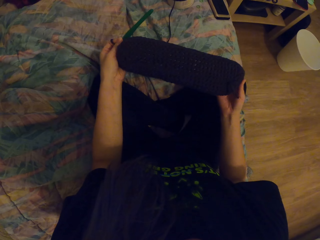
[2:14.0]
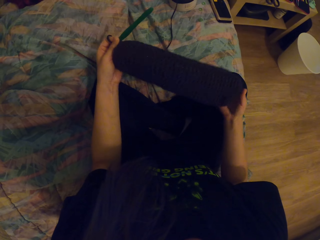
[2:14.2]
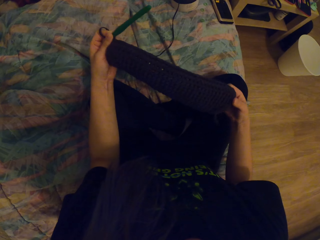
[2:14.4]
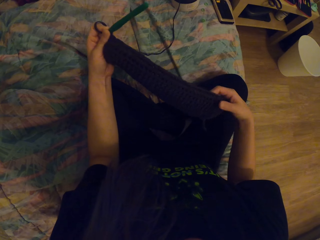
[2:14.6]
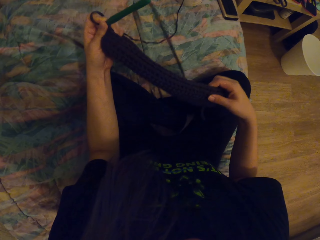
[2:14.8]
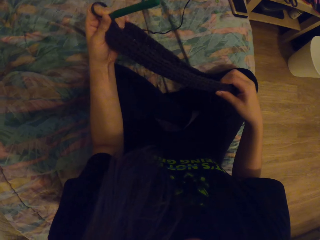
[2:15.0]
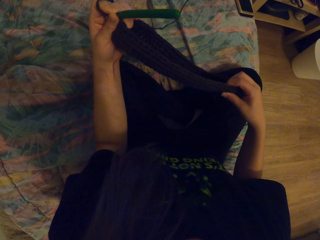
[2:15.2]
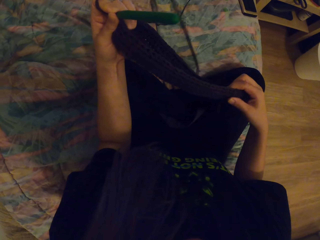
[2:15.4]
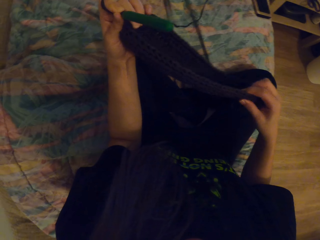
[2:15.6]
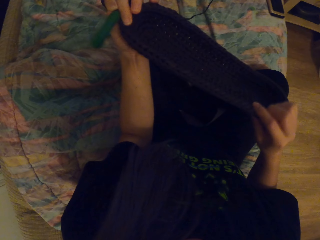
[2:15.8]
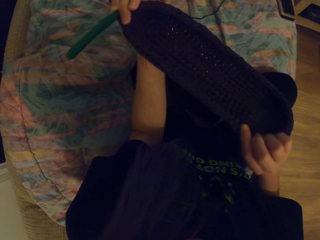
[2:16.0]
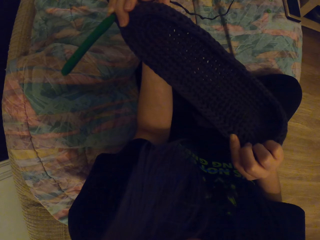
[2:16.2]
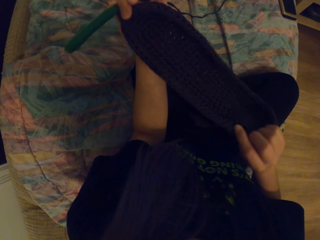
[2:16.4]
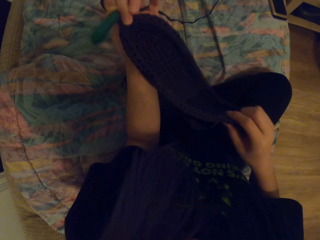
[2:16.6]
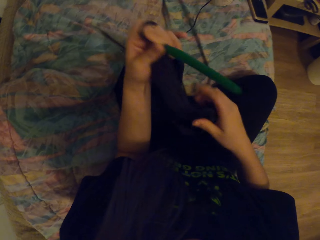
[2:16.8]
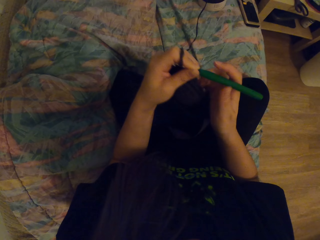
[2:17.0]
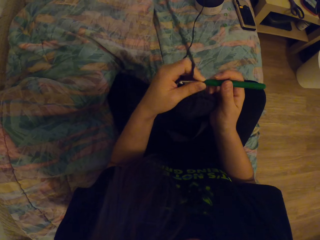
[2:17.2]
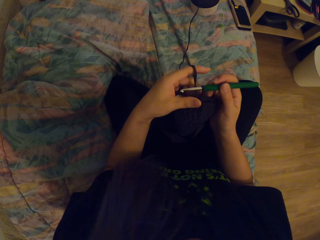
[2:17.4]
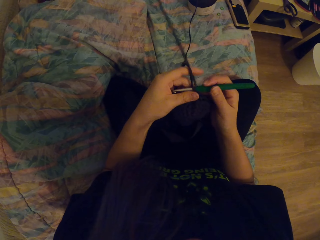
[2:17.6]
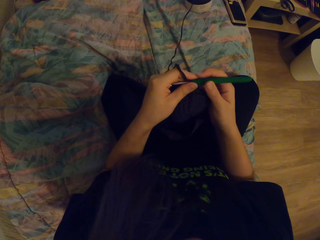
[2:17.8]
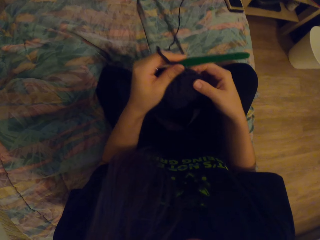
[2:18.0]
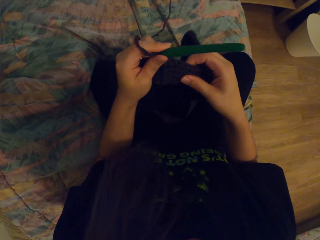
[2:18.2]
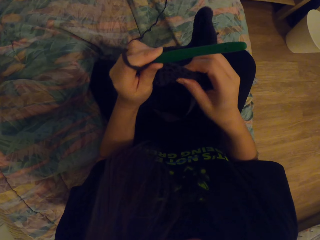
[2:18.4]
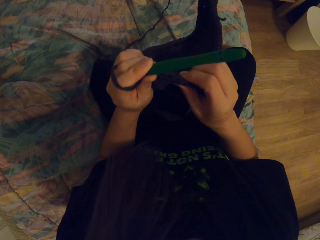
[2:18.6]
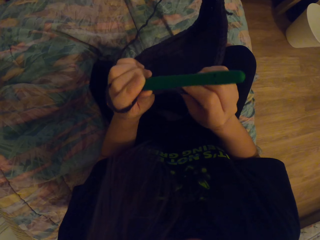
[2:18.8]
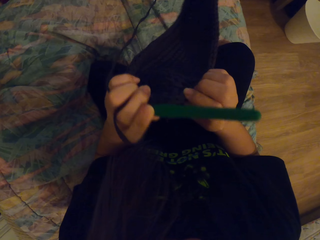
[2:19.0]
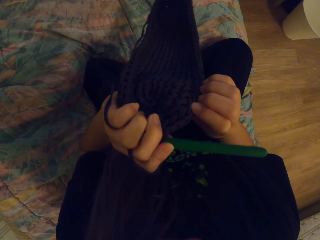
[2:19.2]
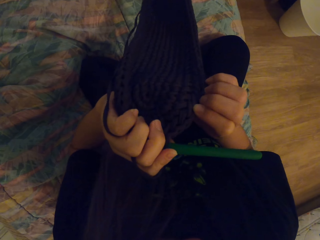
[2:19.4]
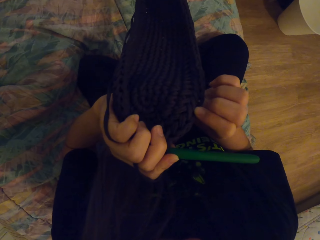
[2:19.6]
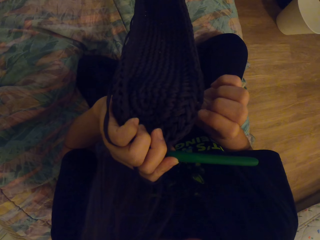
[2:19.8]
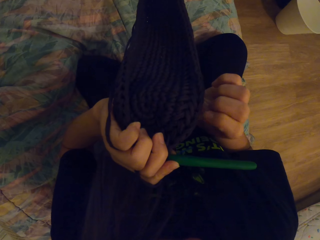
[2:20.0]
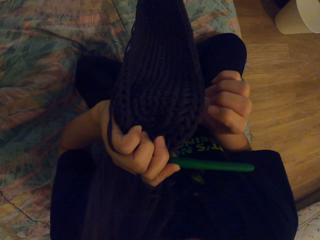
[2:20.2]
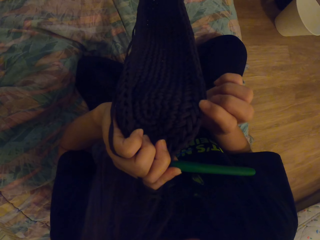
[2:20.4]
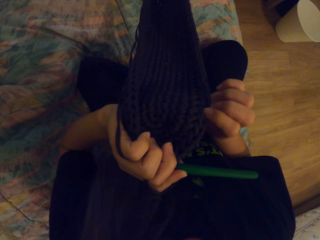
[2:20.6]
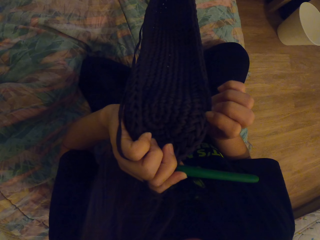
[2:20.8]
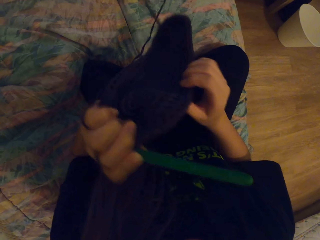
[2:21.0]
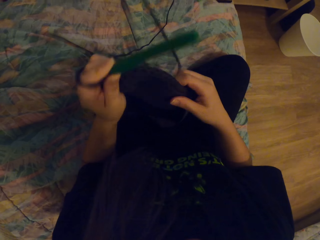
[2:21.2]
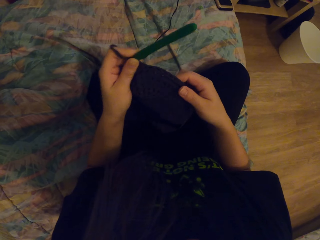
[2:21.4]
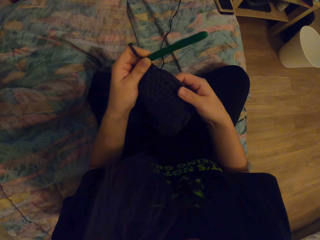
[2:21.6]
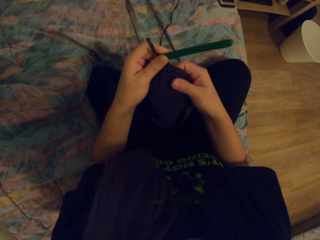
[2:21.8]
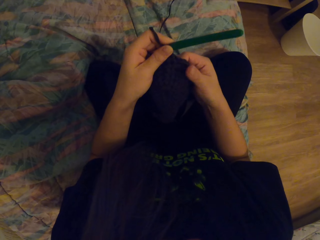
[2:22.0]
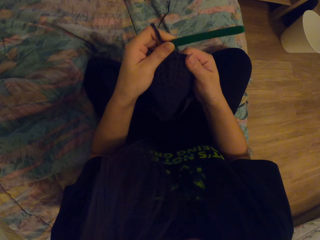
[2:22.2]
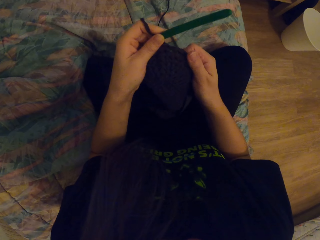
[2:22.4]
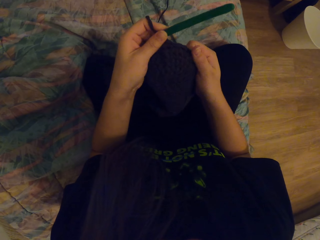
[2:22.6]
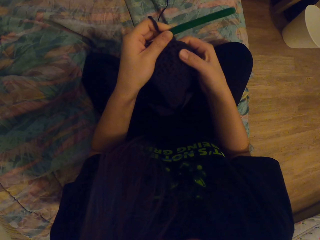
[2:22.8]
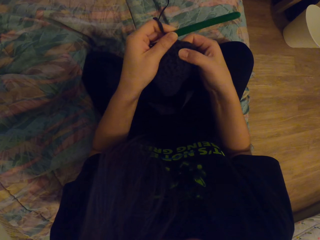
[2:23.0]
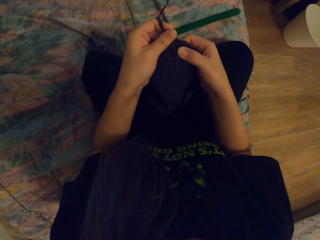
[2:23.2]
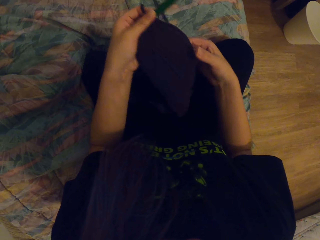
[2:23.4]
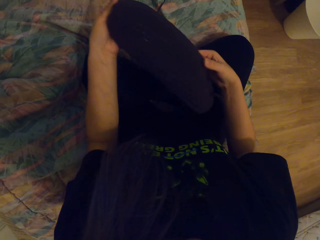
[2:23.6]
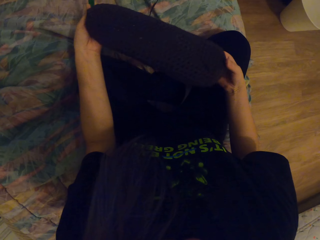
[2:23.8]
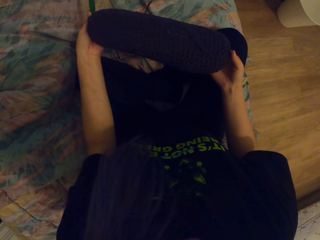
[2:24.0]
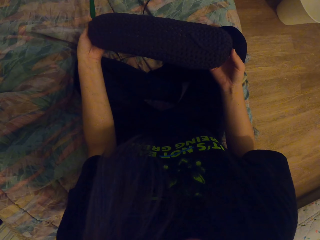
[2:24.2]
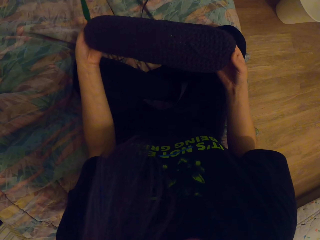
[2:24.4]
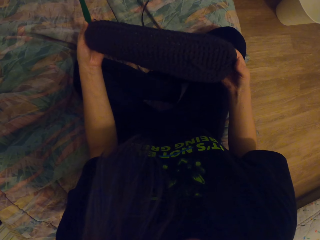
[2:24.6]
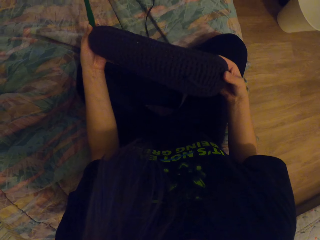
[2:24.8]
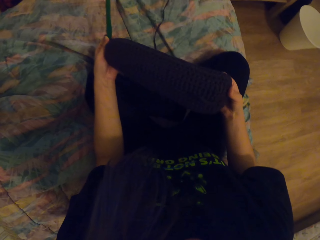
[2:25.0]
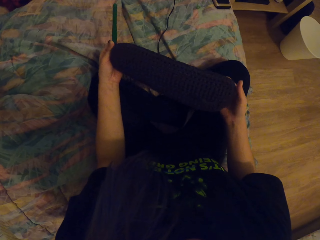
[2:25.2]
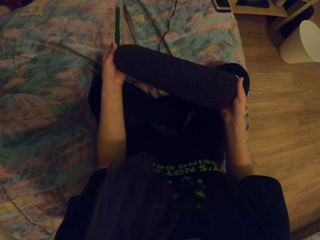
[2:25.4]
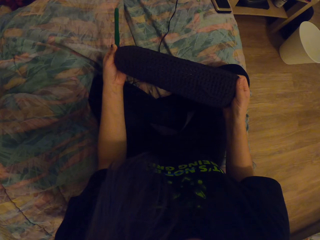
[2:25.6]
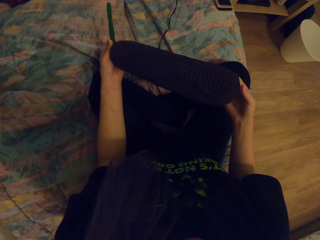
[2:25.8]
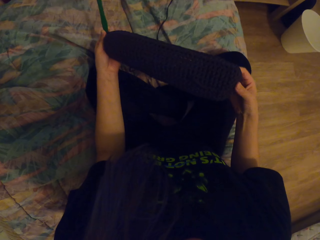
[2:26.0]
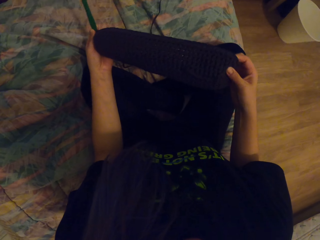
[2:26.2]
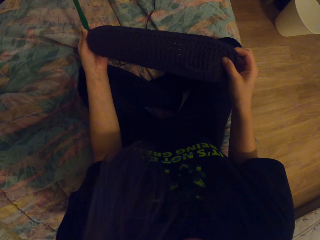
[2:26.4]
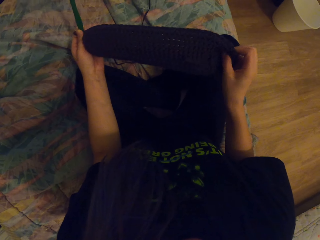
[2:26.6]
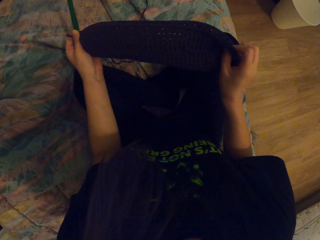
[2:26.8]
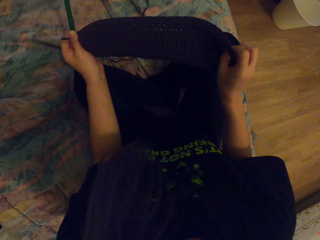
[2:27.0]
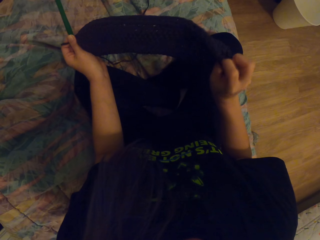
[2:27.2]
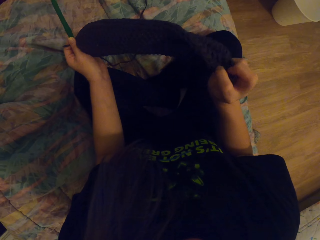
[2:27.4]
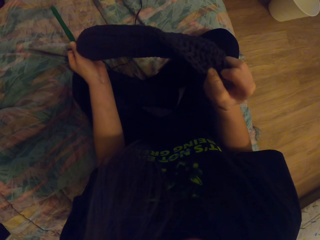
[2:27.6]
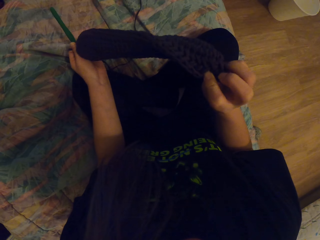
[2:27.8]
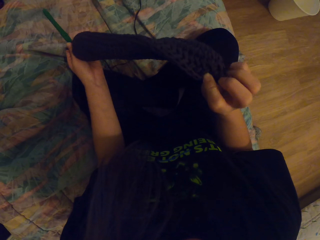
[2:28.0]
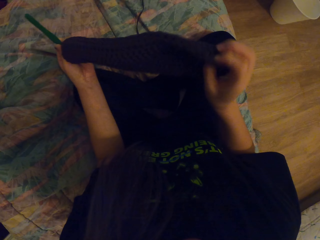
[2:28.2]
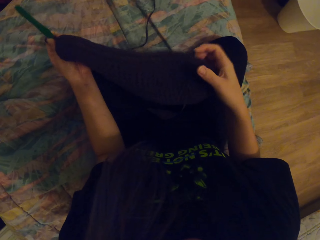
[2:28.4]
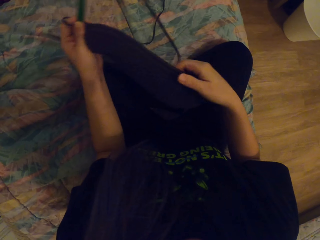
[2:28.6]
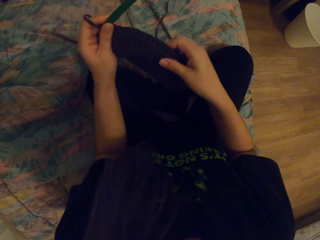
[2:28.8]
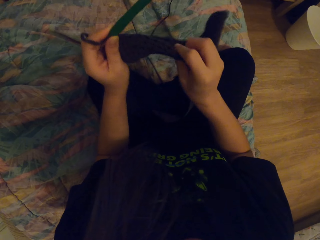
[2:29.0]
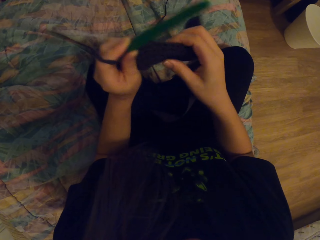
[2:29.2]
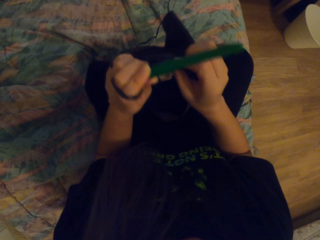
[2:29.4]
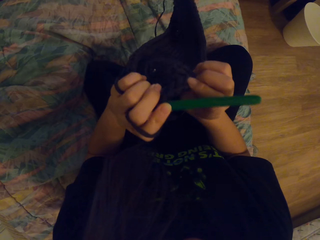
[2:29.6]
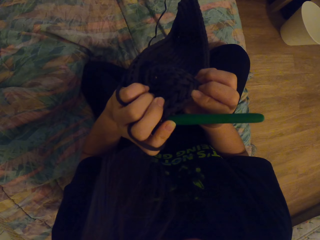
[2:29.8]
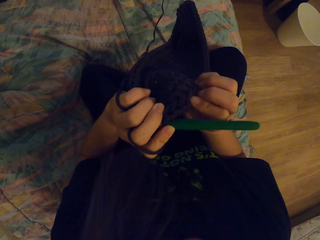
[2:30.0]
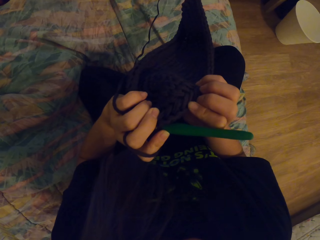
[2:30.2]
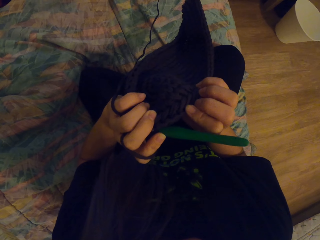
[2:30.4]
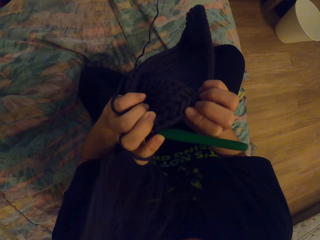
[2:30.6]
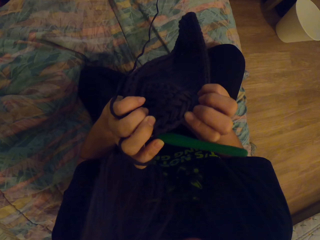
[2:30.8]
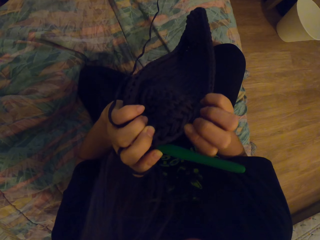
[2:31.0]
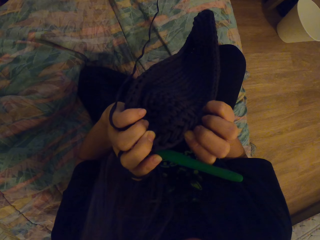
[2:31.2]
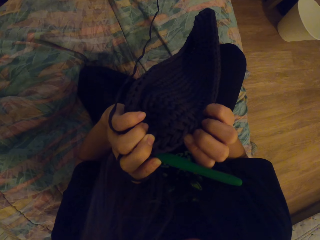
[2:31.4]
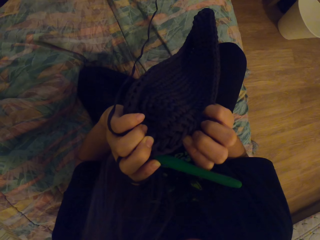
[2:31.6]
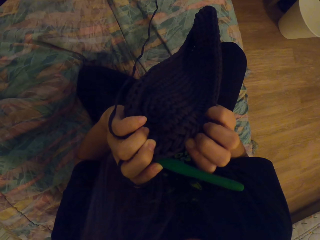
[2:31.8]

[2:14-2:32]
The camera wearer touches the crochet. They touch the fabric with the hand. They turn the fabric with the hand. They look at the fabric. They touch the fabric with the hand. They touch the fabric with the hand at the edge. They turn the fabric with the hand. They turn it again.

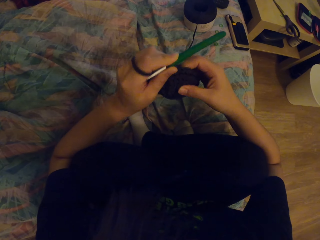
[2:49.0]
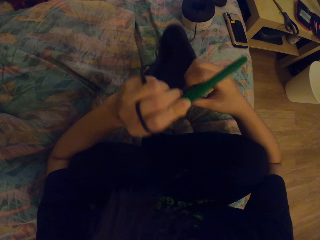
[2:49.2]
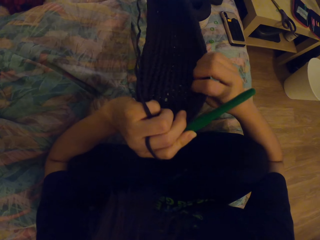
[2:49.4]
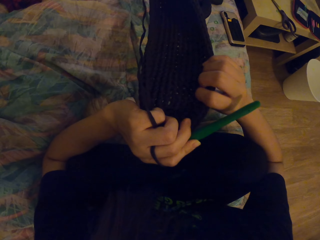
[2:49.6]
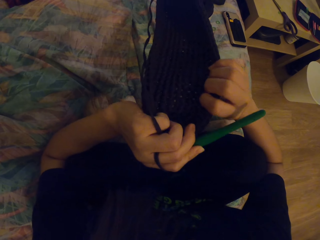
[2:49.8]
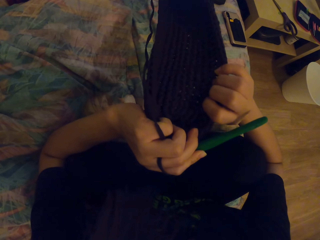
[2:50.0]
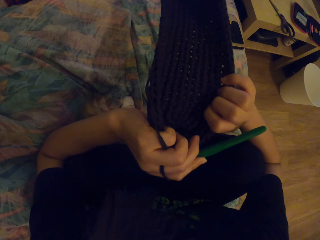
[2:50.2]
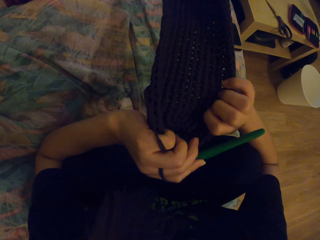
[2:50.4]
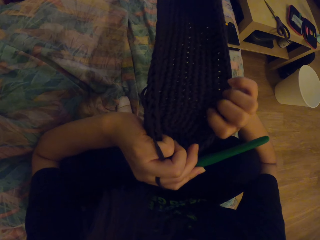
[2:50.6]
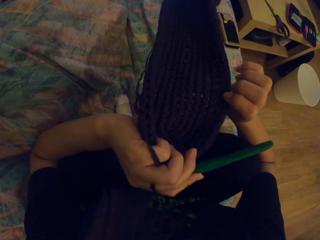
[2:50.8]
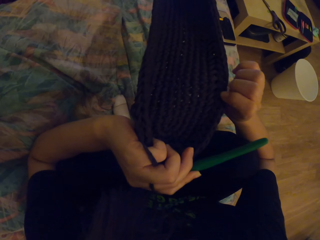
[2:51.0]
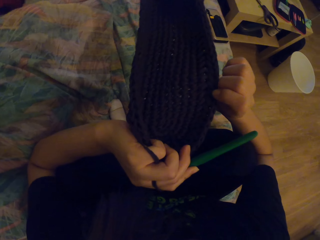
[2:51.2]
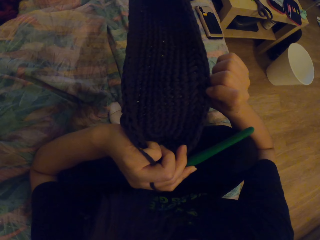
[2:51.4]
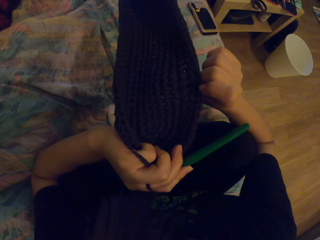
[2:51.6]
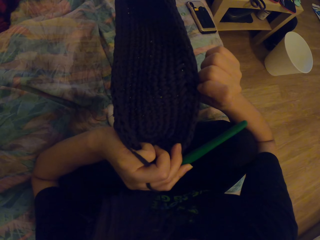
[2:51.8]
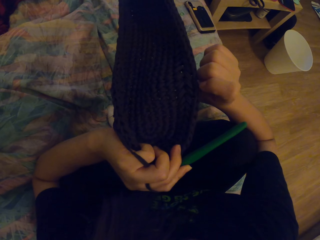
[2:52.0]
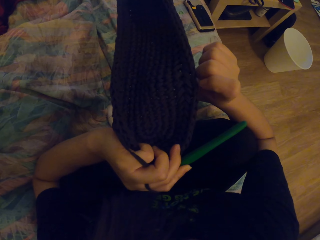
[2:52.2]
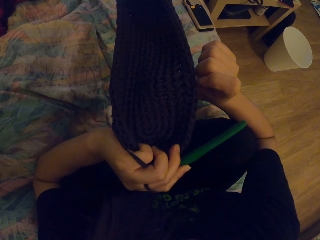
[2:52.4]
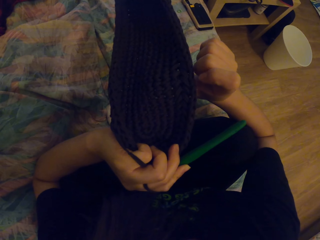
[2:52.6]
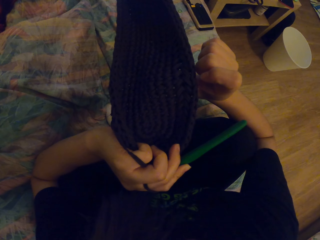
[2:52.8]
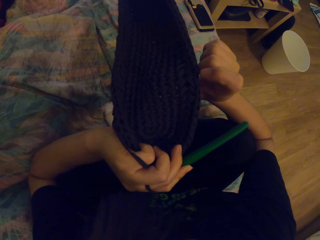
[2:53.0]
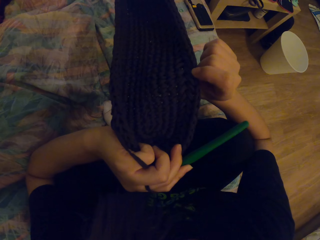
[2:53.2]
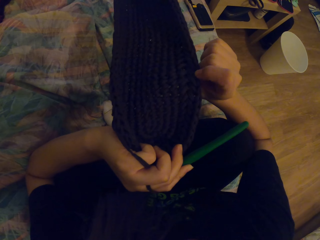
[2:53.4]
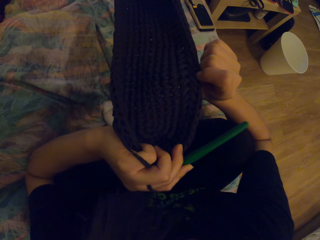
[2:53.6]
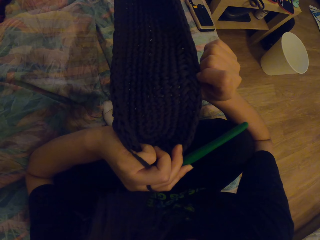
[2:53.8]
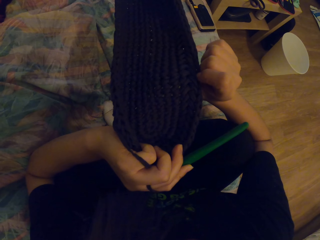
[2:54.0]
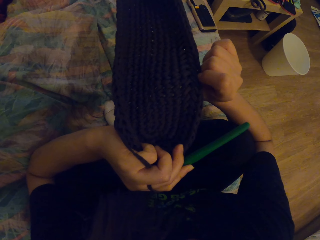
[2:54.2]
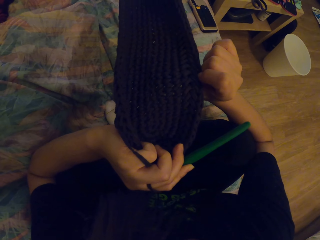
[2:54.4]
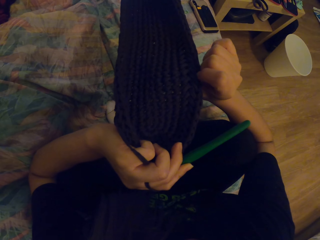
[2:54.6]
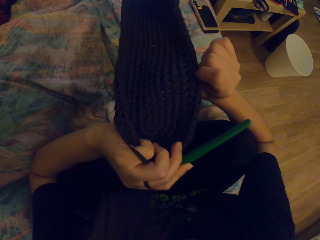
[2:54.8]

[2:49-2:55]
The camera wearer turns the fabric. They touch the fabric.
